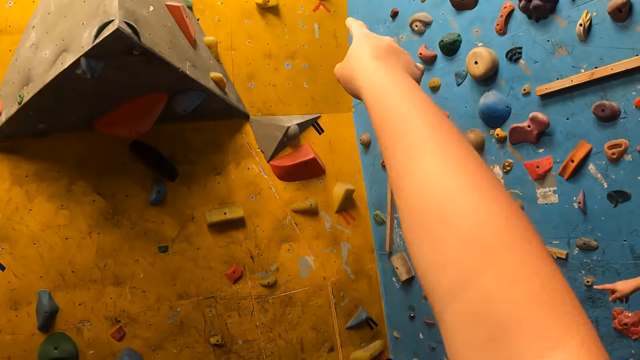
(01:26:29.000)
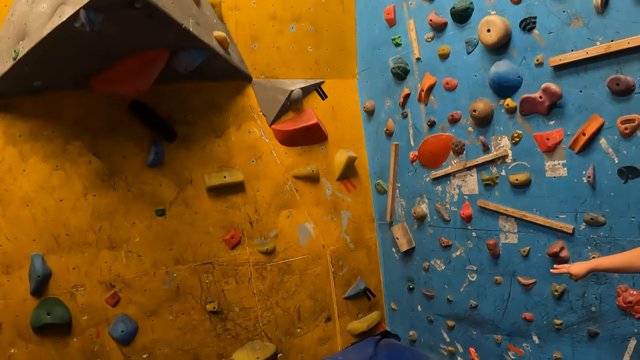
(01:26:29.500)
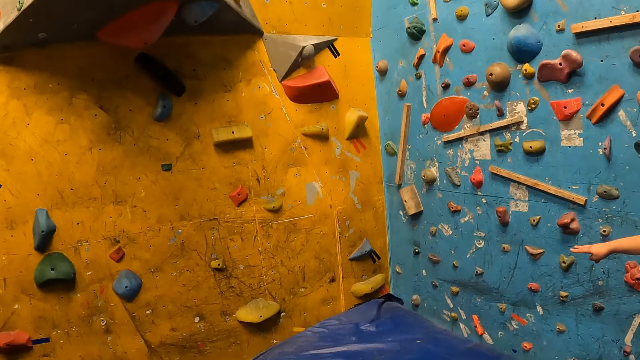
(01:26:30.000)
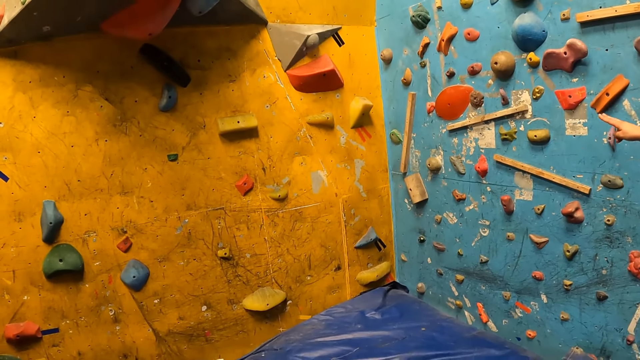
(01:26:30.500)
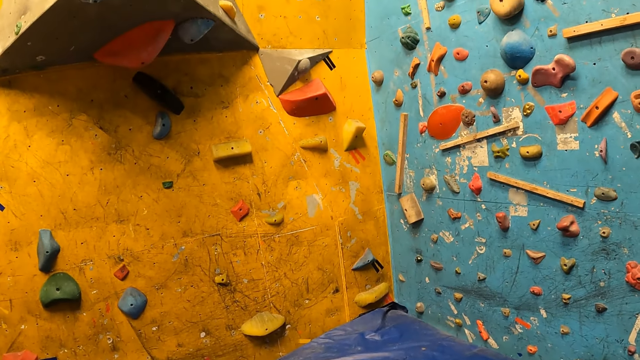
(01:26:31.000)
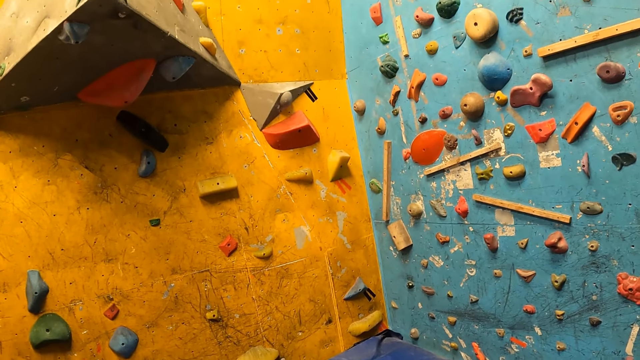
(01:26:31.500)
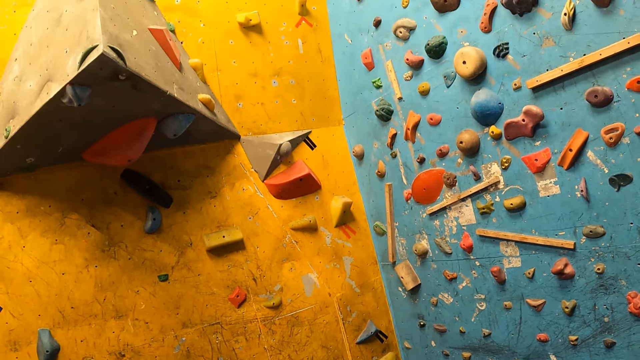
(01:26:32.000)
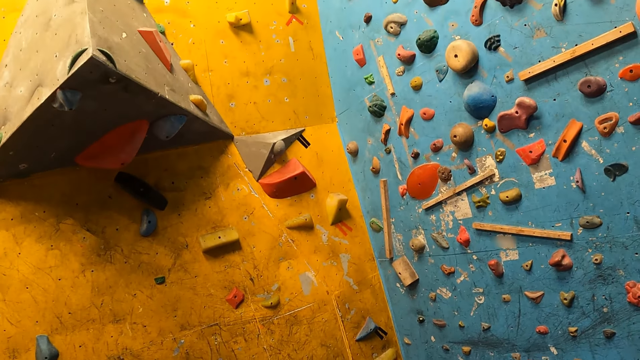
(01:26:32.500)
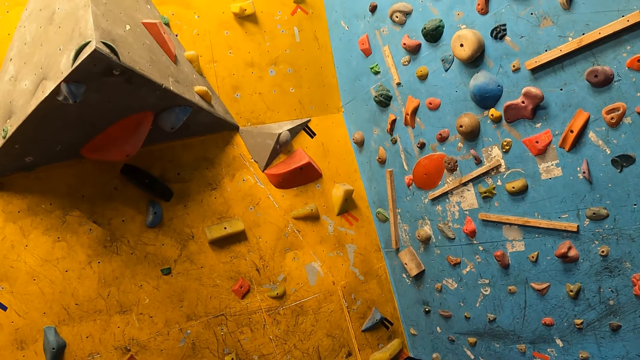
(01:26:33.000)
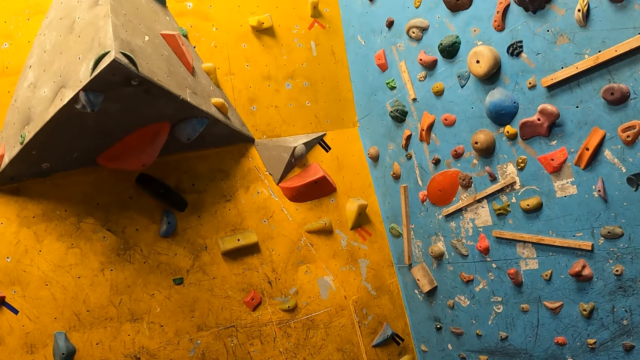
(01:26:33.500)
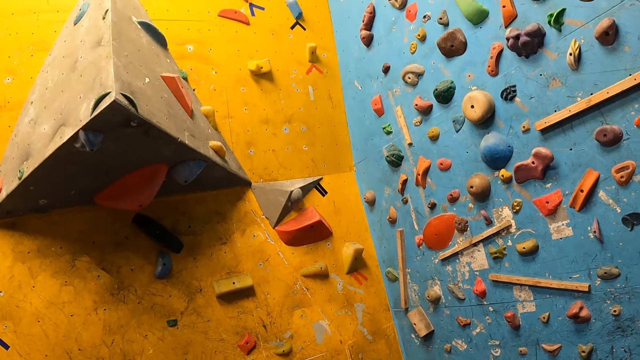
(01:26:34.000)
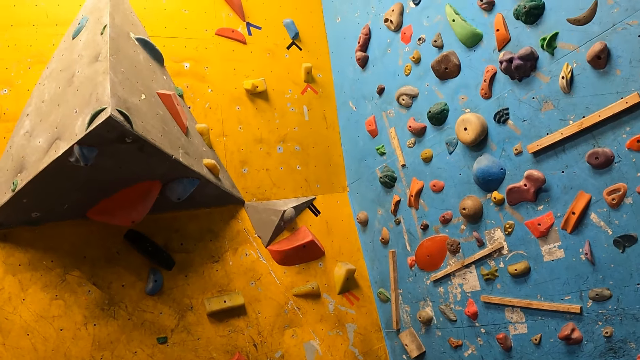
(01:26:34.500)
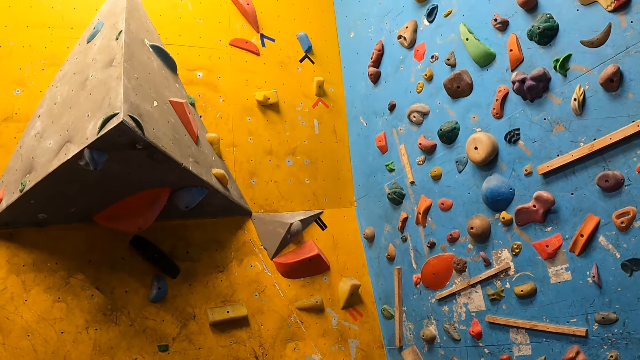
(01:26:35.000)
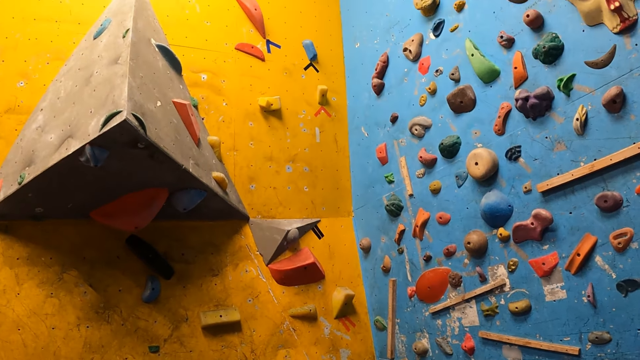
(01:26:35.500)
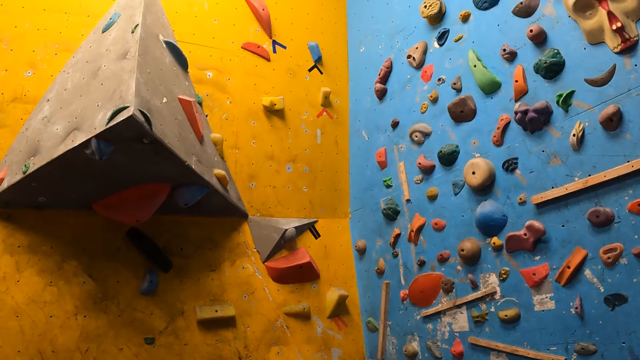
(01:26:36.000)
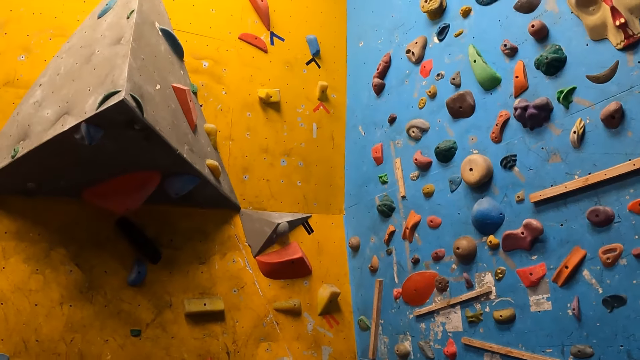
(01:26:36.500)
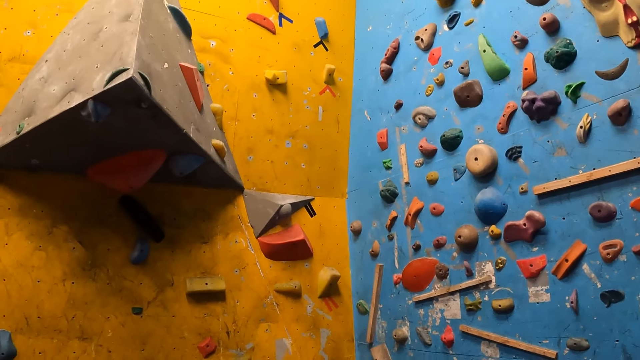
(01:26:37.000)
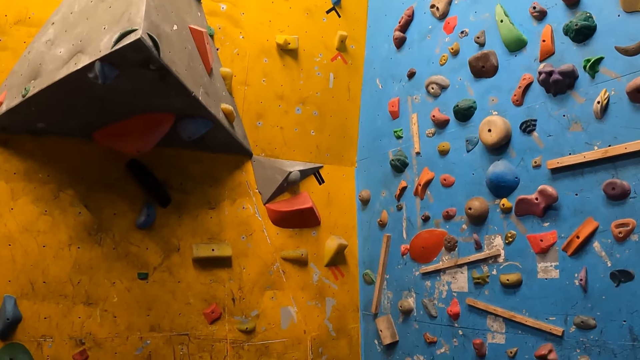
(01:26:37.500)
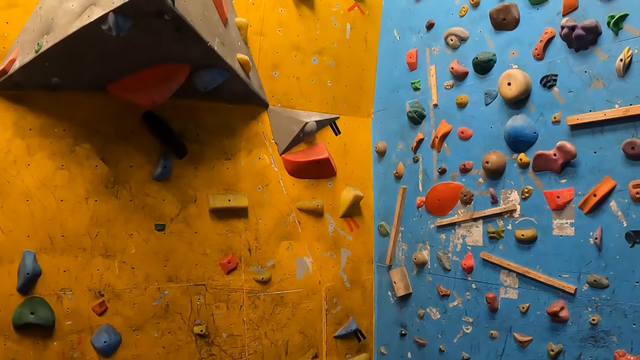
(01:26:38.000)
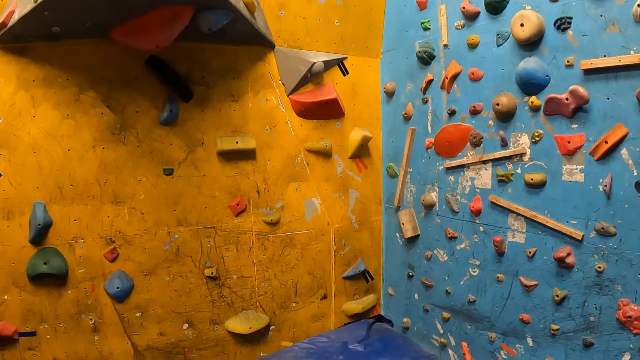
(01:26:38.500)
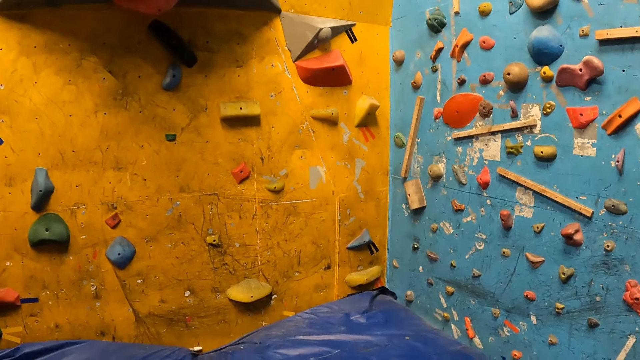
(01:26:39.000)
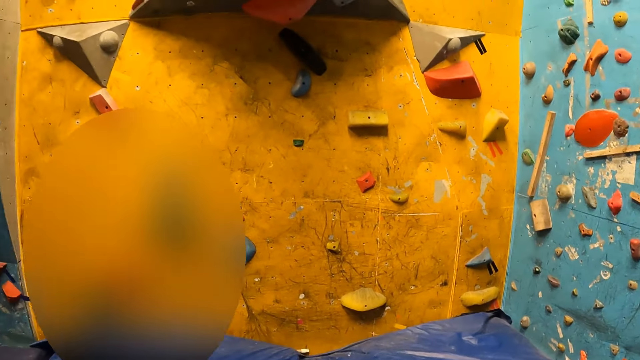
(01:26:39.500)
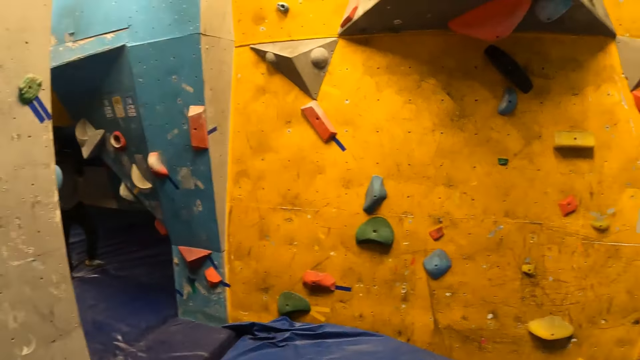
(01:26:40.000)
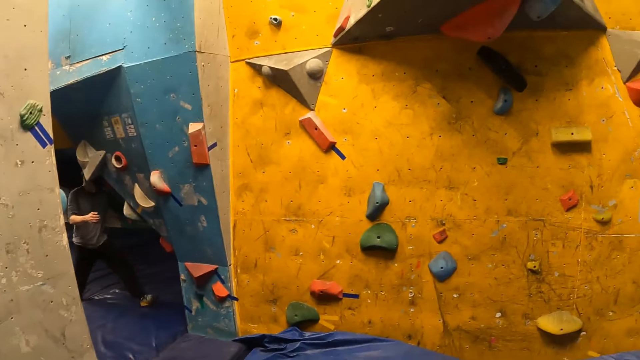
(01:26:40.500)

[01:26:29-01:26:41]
The camera wearer communicates.

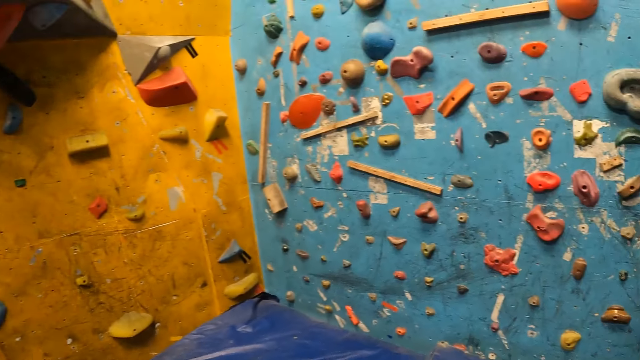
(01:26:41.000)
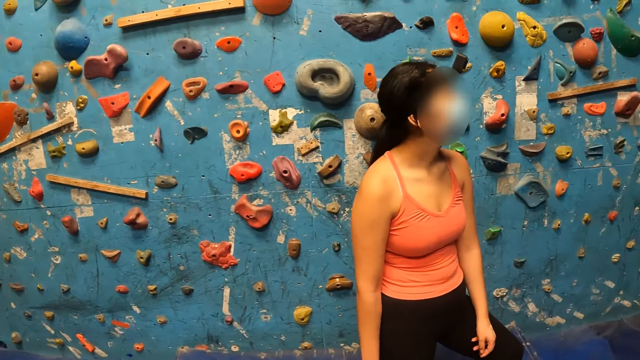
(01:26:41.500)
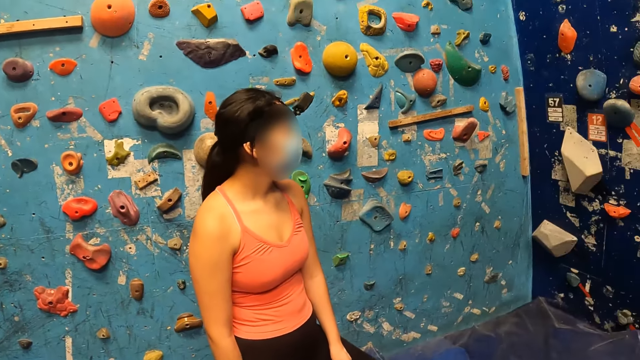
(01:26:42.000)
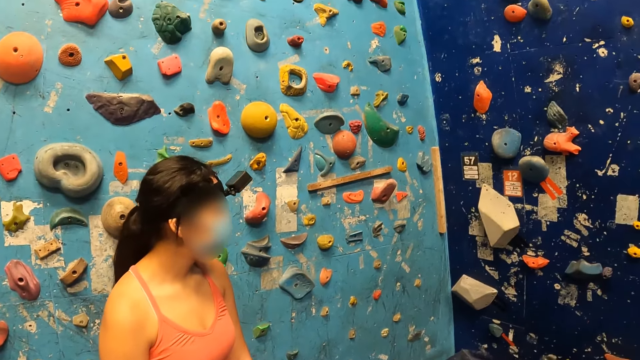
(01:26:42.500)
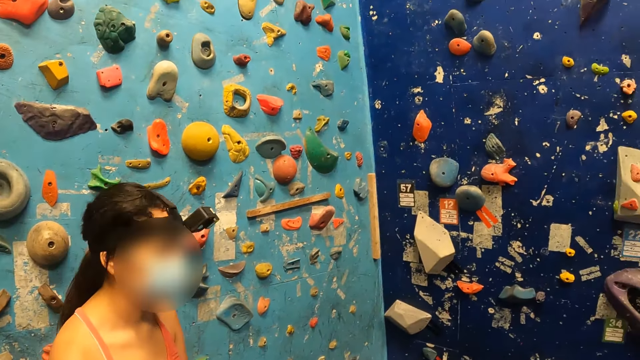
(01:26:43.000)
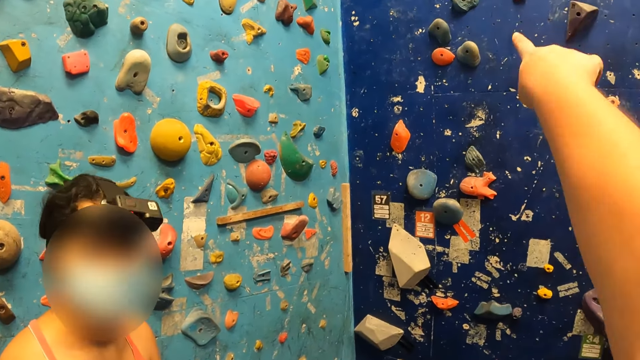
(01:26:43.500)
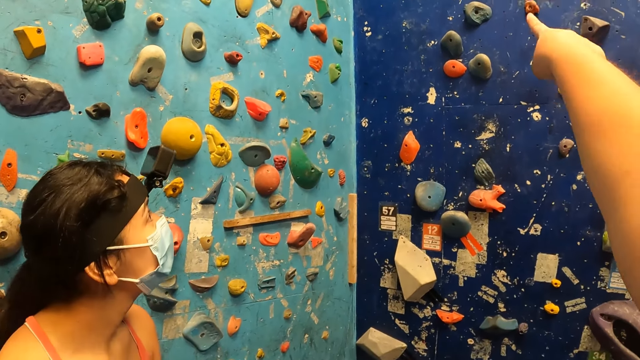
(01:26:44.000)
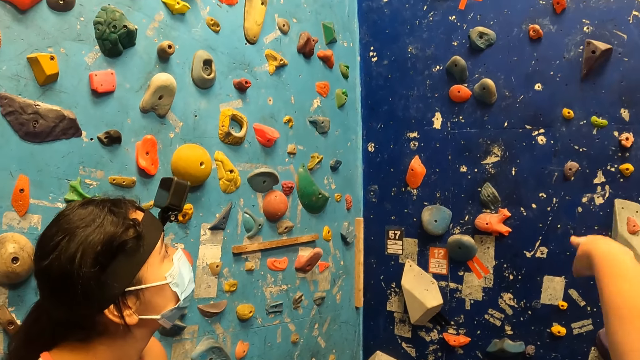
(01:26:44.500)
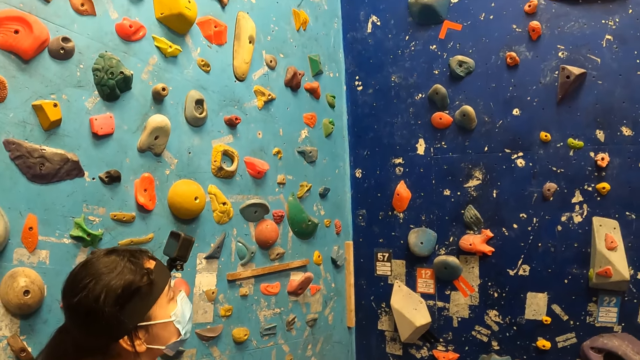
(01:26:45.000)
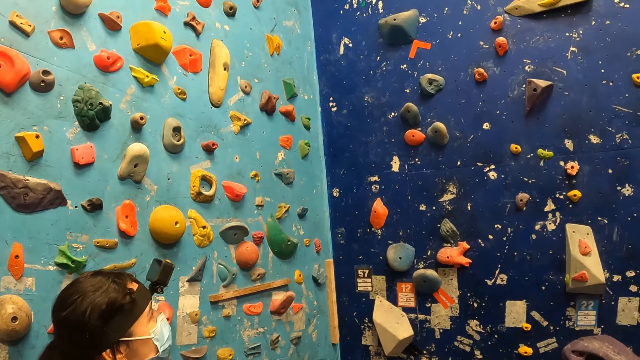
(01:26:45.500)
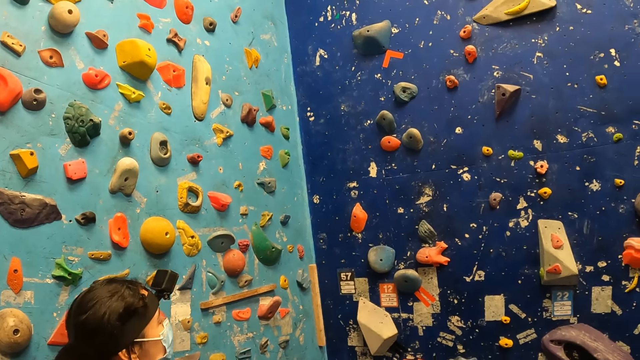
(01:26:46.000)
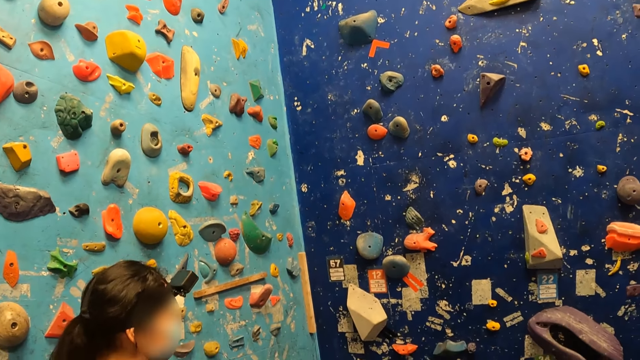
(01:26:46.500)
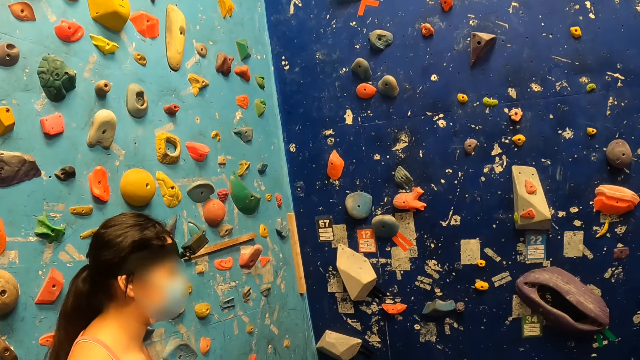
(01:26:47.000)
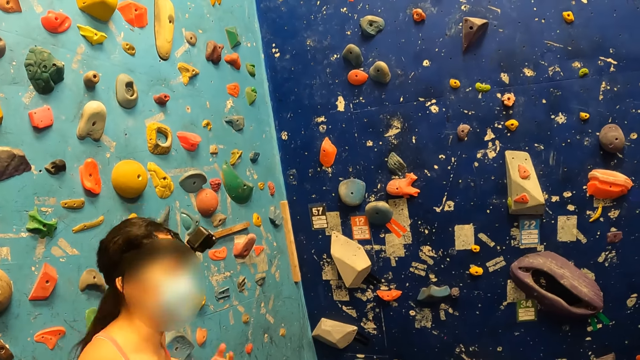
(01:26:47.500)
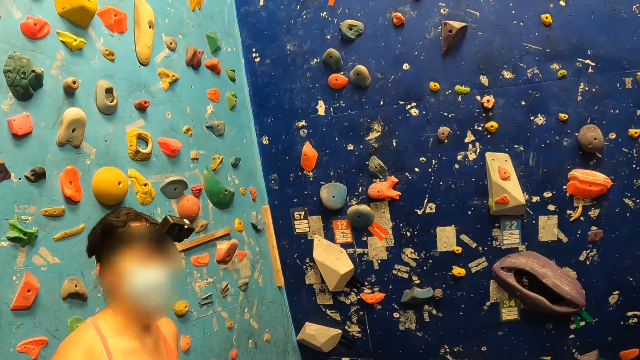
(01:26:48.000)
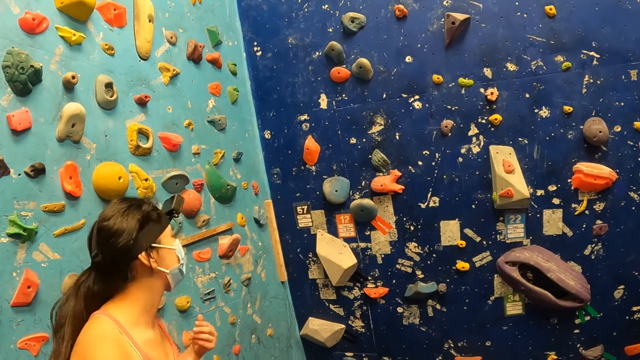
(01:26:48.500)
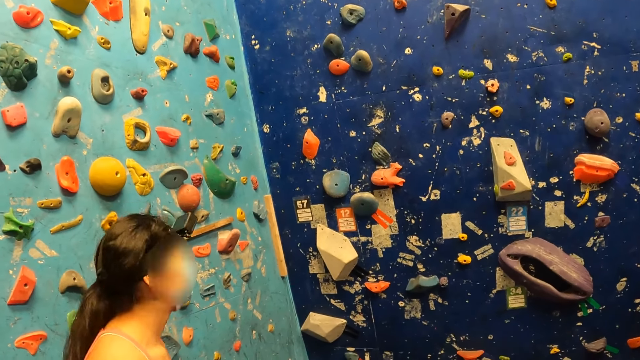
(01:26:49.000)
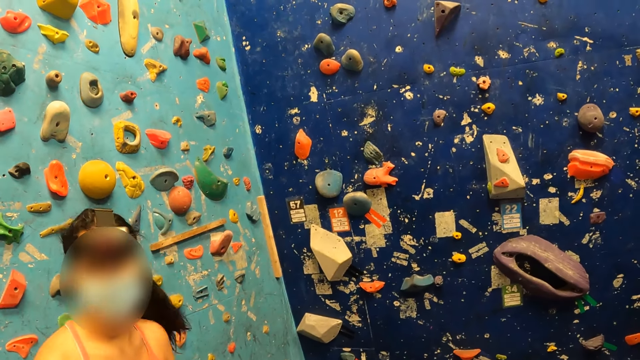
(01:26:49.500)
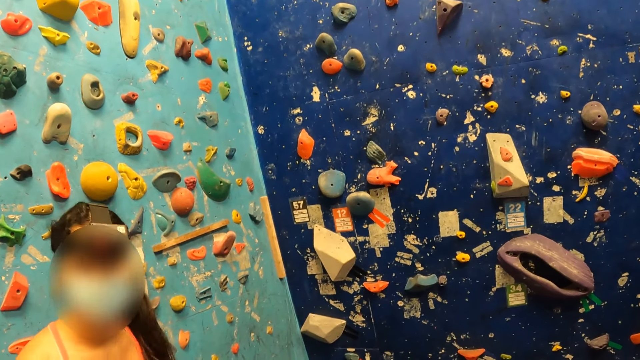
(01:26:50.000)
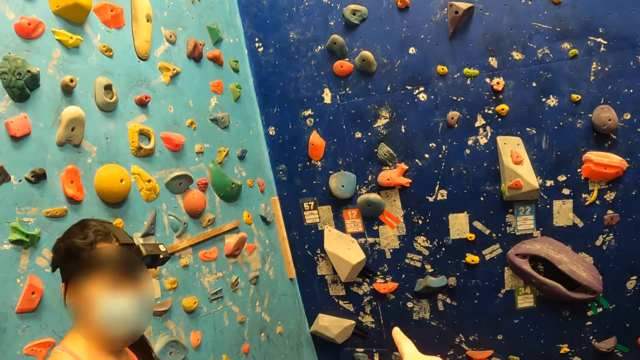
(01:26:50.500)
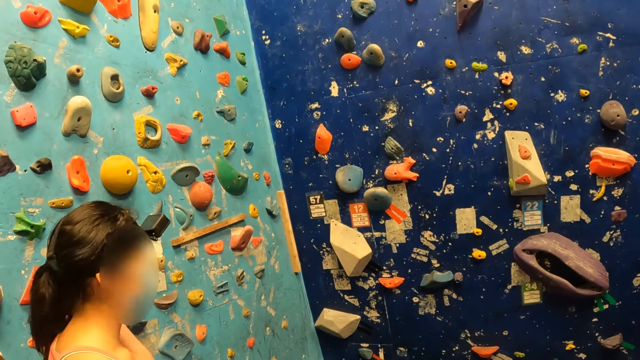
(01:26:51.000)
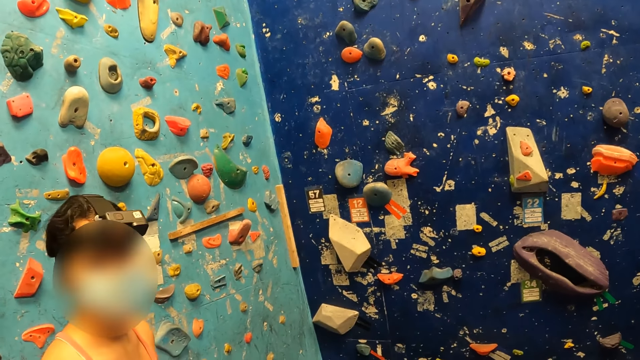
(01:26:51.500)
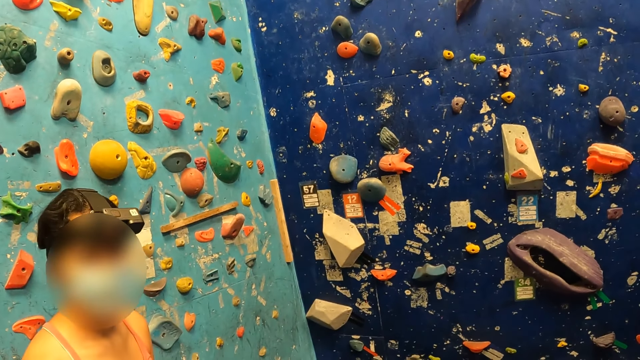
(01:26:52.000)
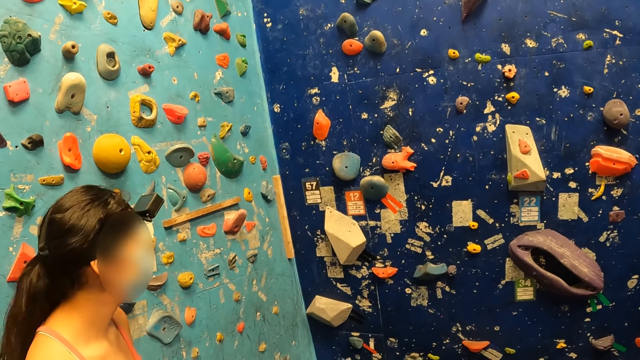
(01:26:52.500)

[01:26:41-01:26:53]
The camera wearer points with her right index finger. She talks to a woman. The woman jumps up and down. The camera wearer points with her right index finger. The woman flips her hair with her left hand.
